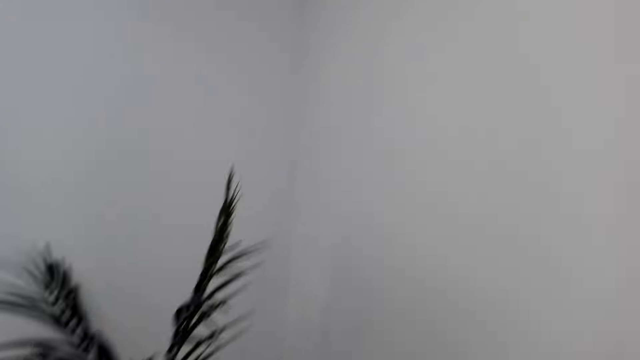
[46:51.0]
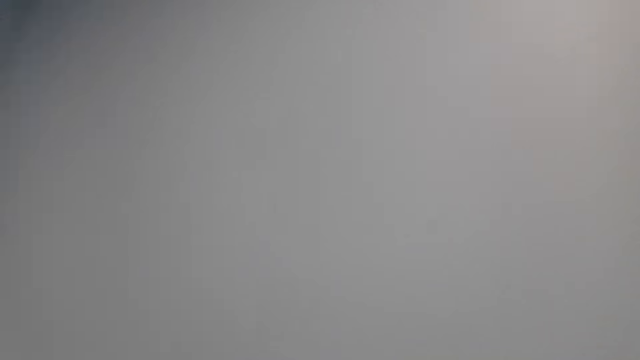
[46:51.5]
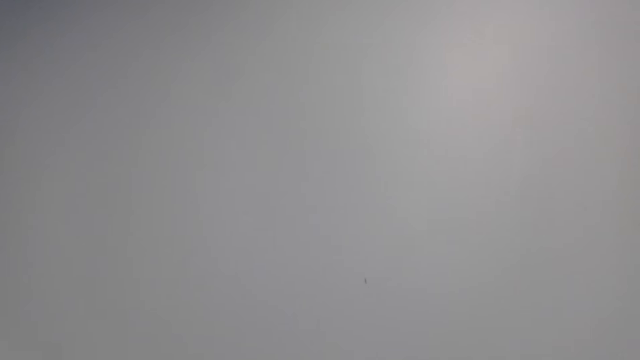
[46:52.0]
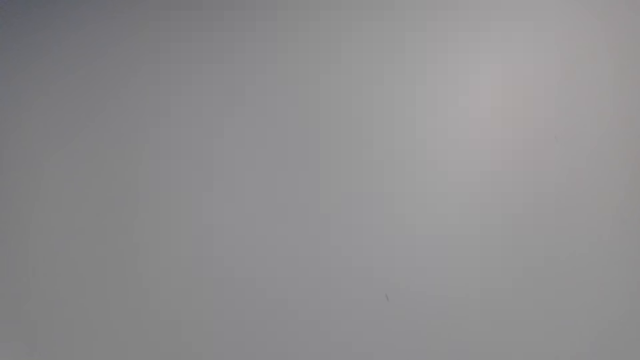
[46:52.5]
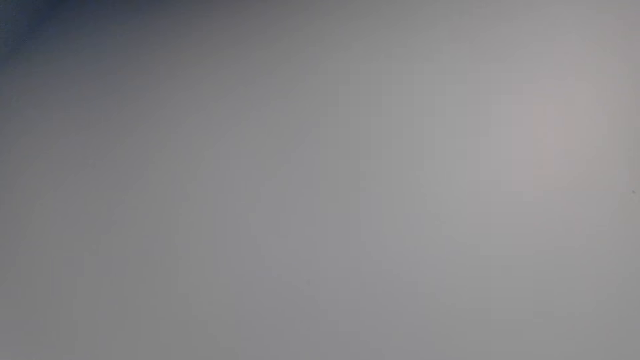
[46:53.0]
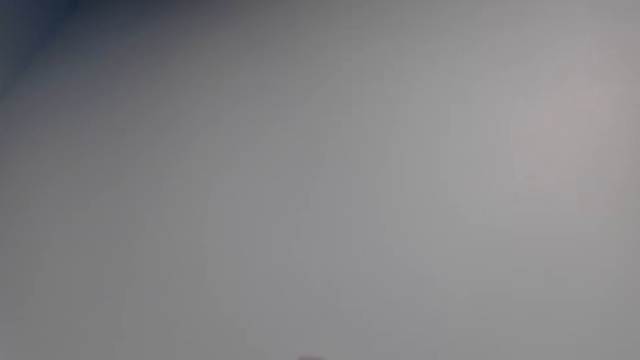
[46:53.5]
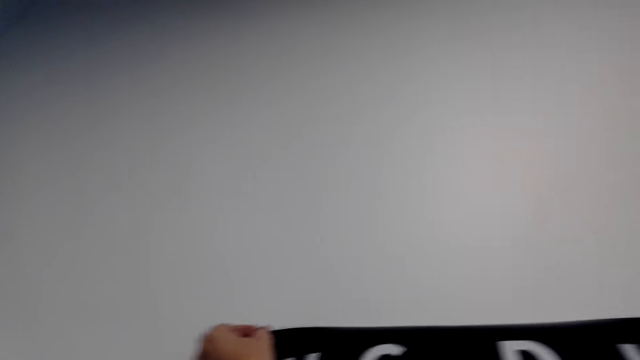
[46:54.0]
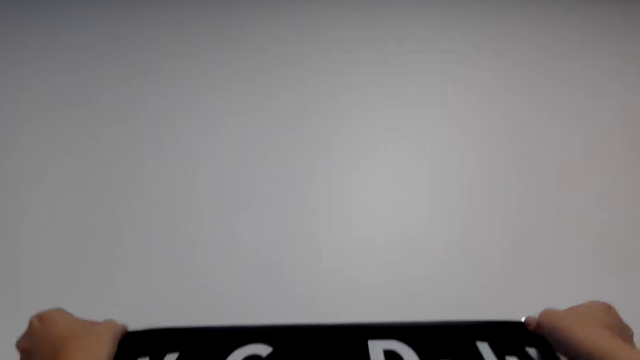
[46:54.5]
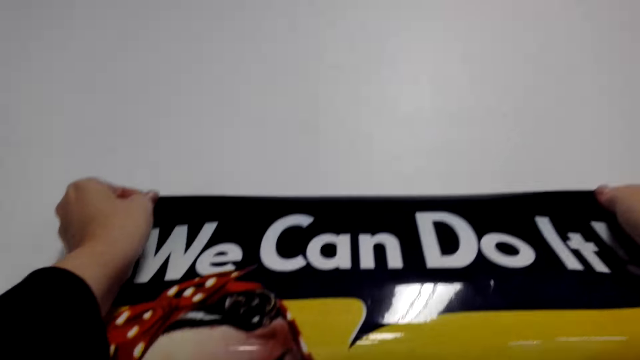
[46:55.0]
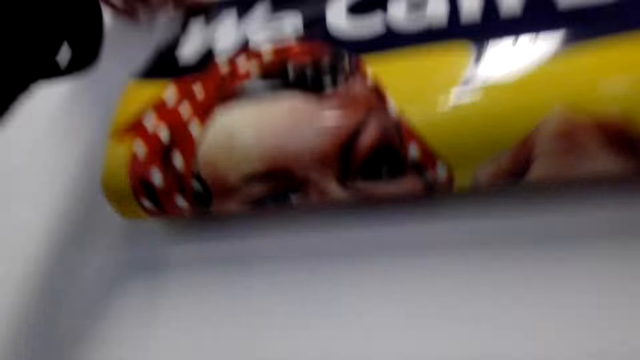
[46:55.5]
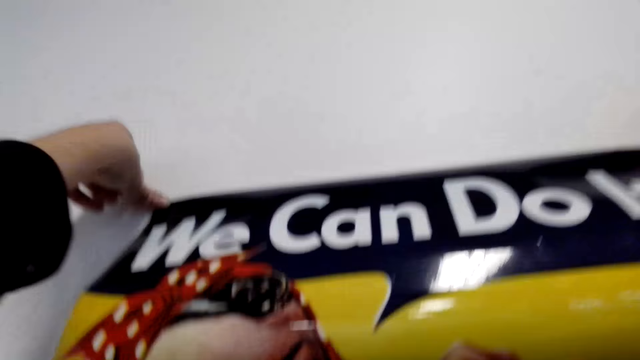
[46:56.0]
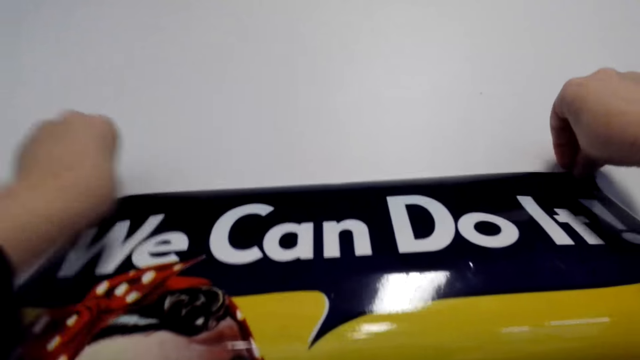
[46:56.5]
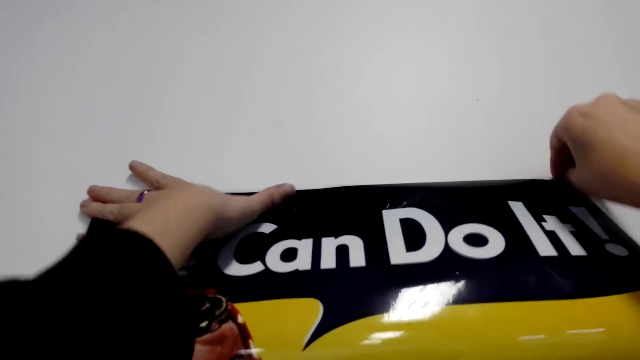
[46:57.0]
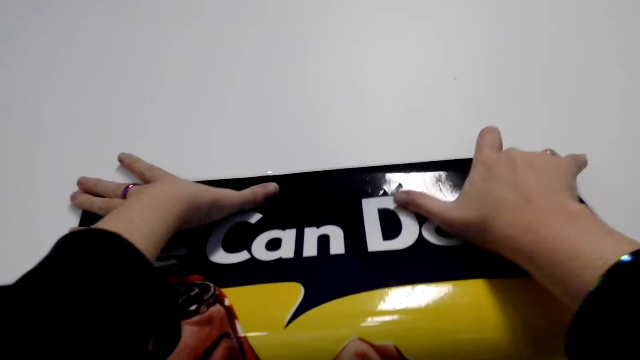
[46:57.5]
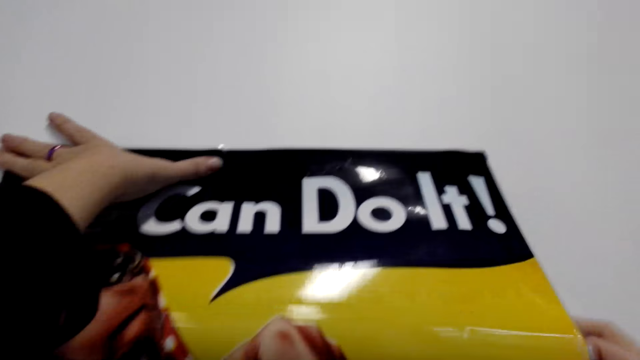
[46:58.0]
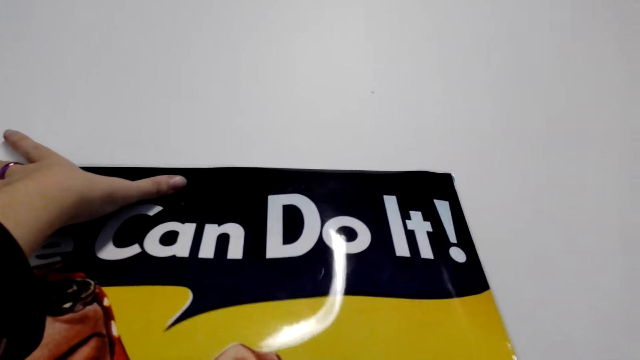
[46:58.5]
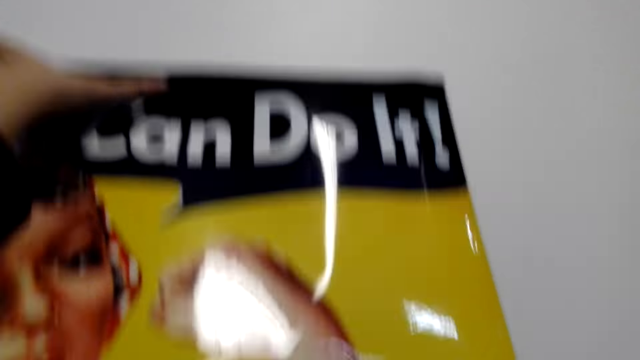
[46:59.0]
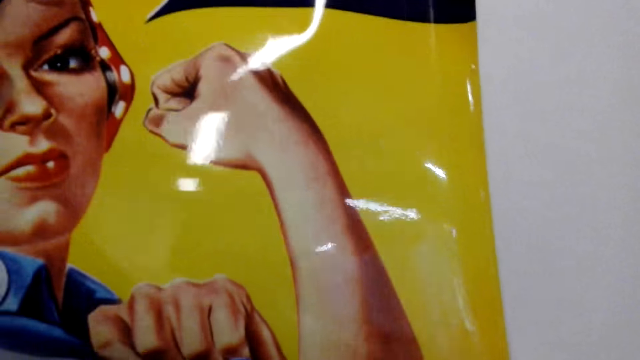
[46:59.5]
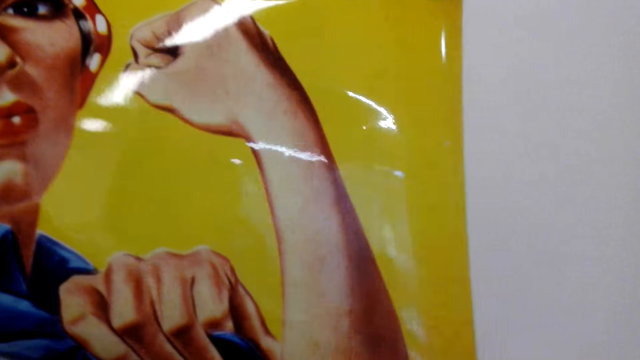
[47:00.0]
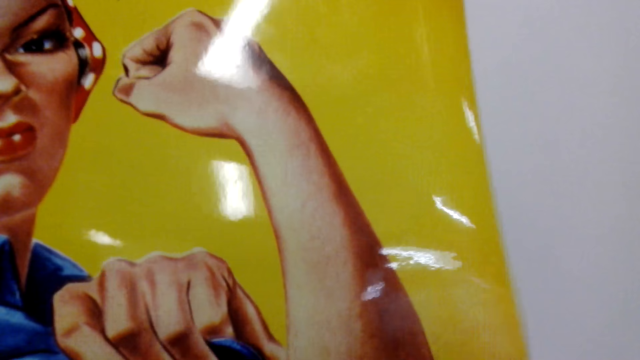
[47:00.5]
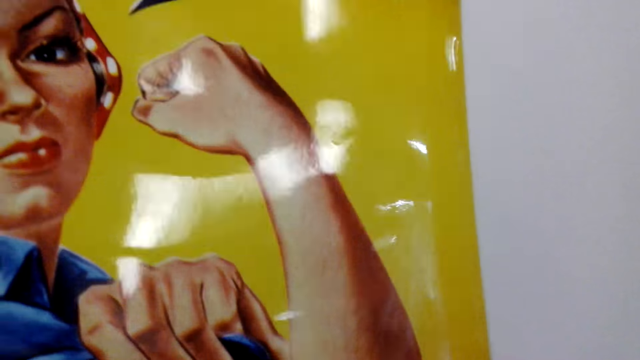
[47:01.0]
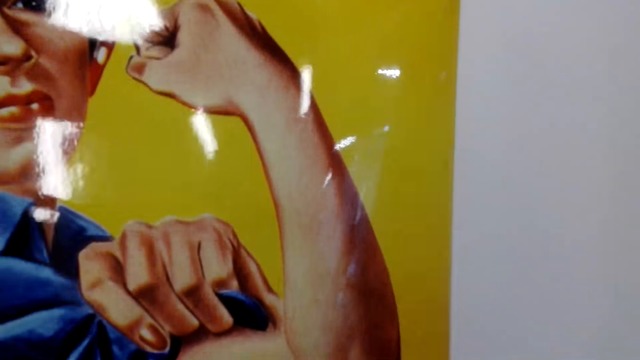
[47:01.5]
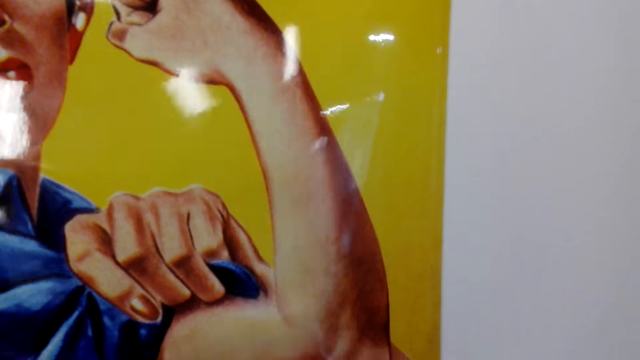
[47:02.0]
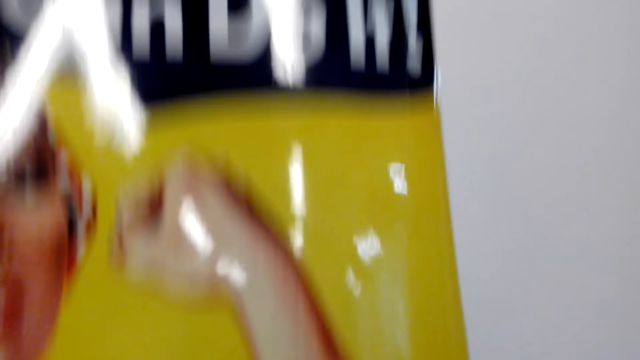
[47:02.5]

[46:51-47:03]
The camera wearer aligns the wall art. They hold the wall art against the wall. They tape the wall art on the wall.

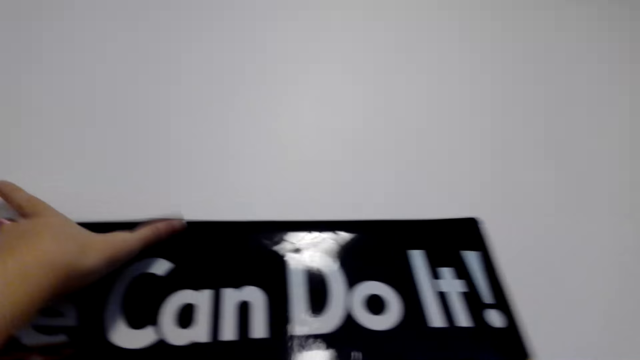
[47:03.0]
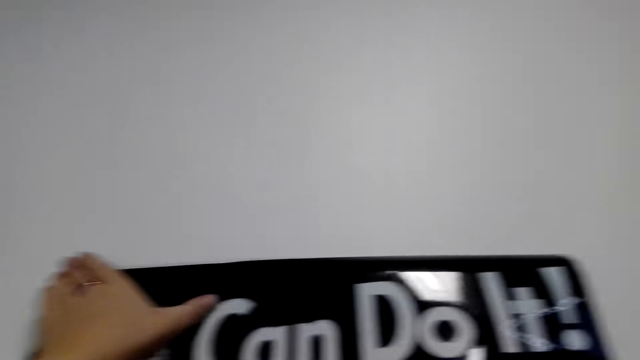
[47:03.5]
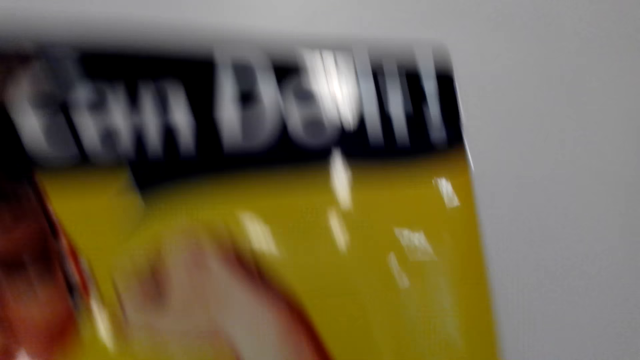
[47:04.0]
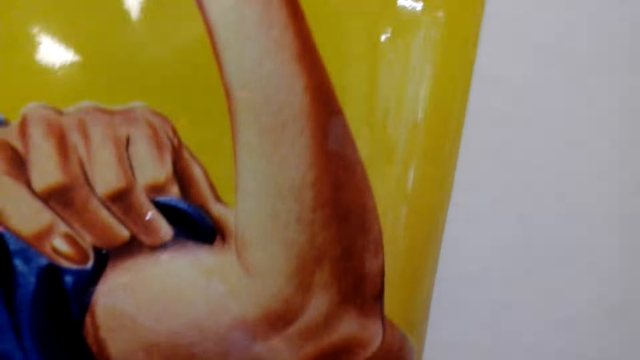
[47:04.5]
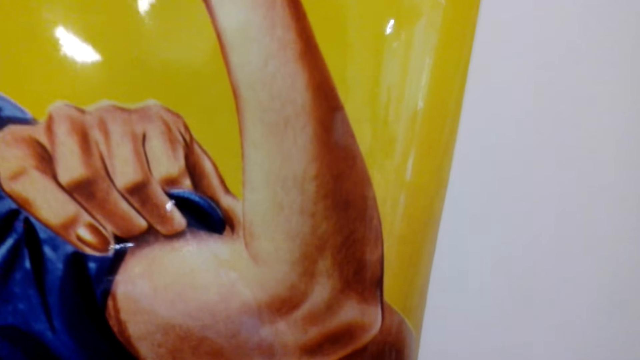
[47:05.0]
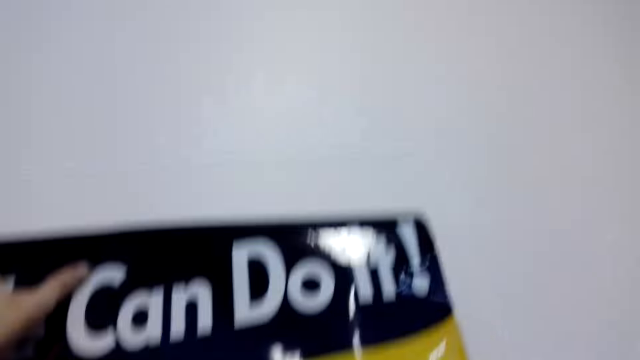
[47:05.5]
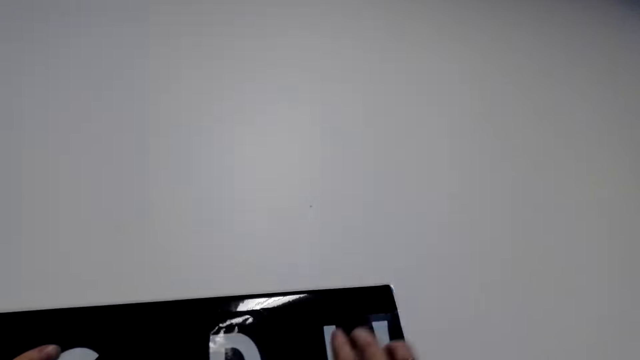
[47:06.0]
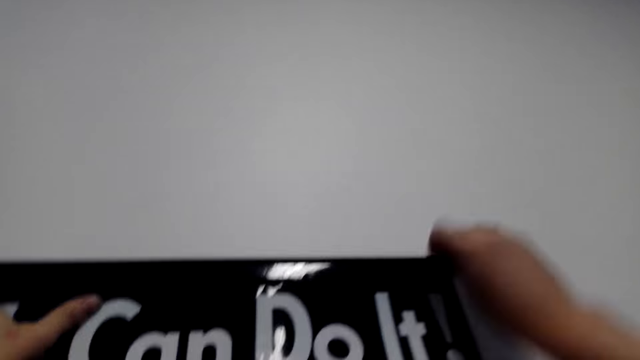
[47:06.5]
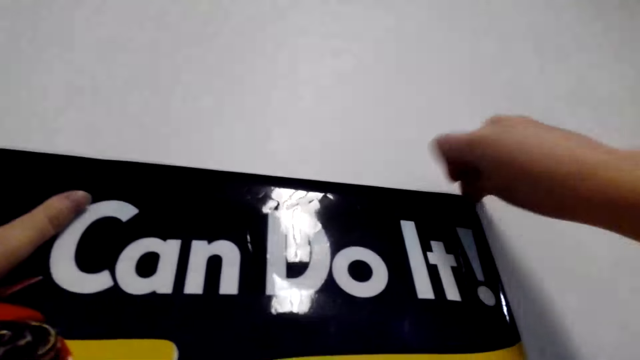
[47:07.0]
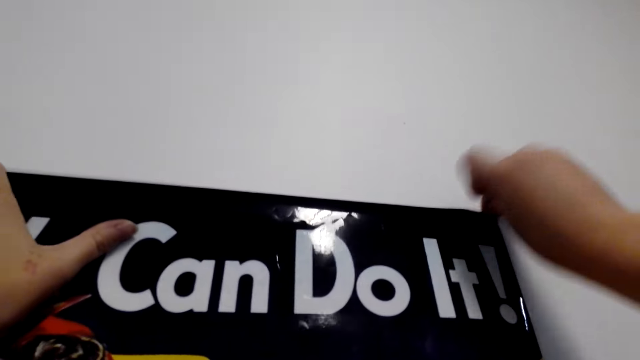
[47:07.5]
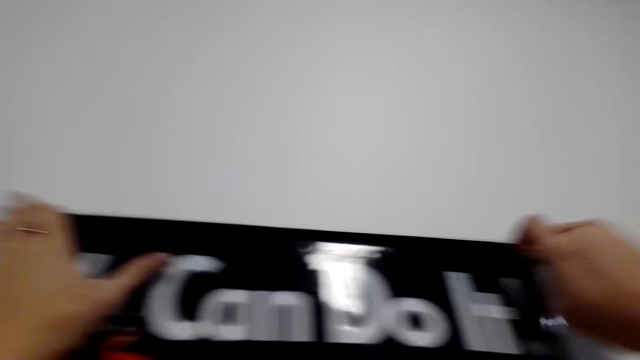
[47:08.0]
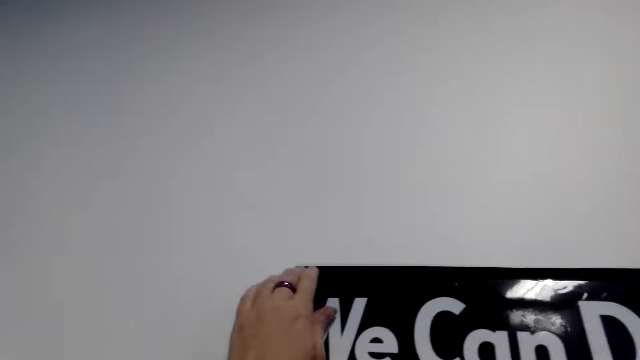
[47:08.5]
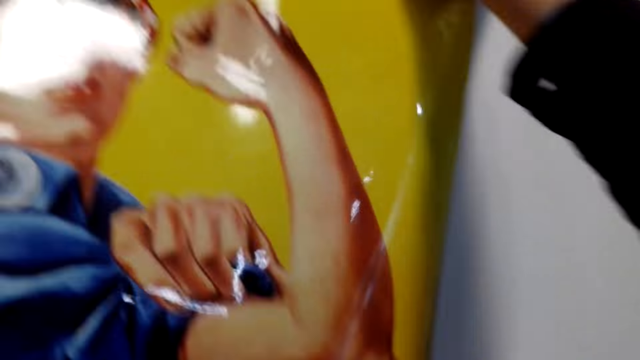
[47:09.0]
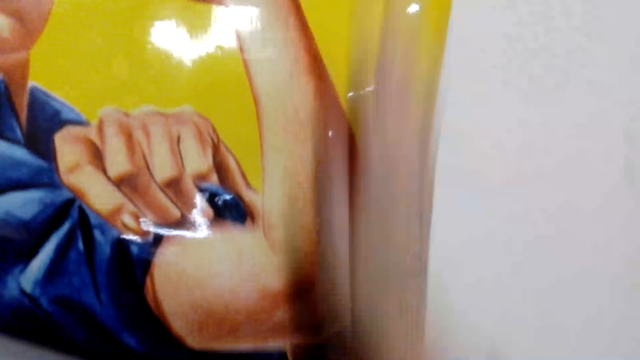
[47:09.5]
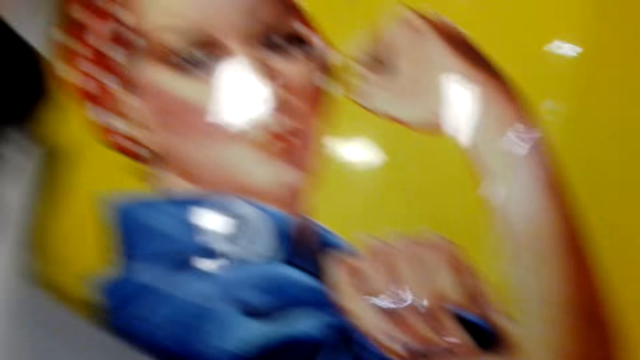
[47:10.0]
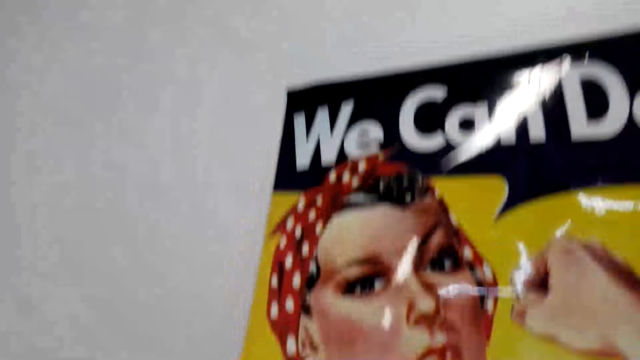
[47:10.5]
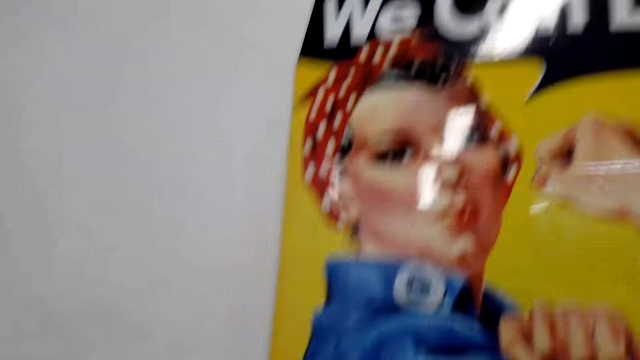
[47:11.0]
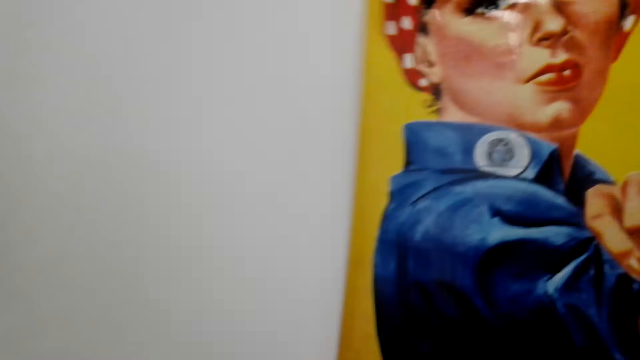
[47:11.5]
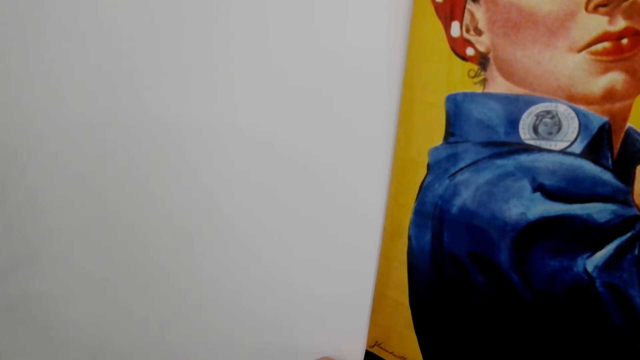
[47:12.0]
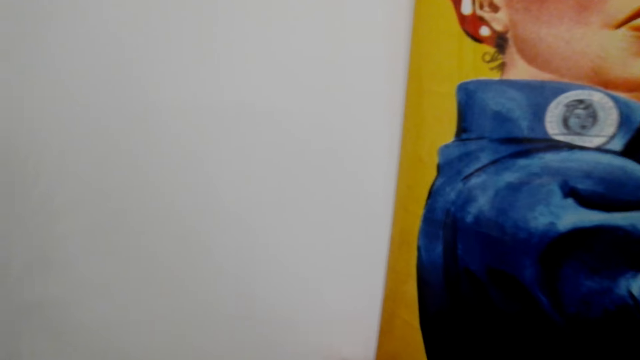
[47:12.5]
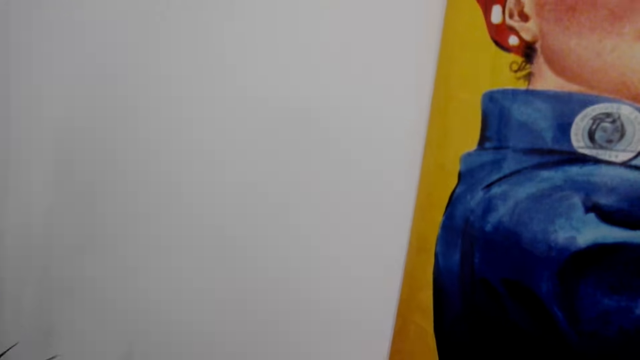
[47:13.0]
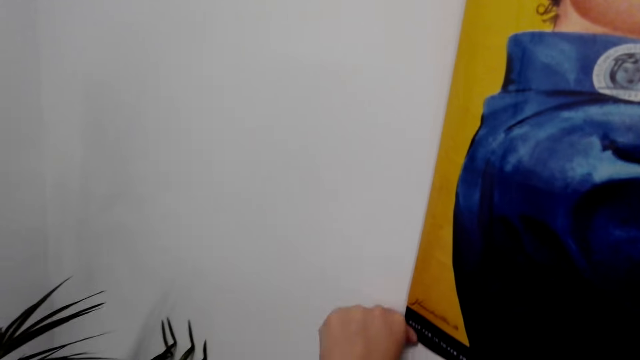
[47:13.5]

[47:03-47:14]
The camera wearer picks up cello tape.
